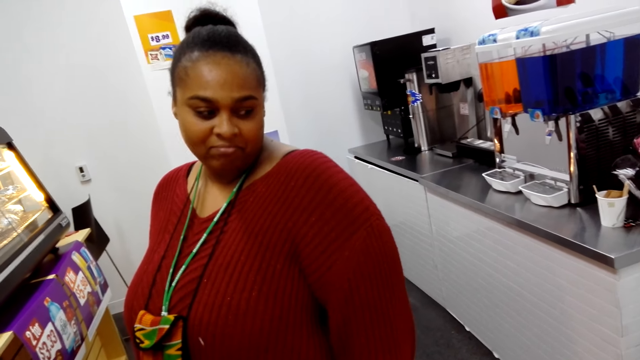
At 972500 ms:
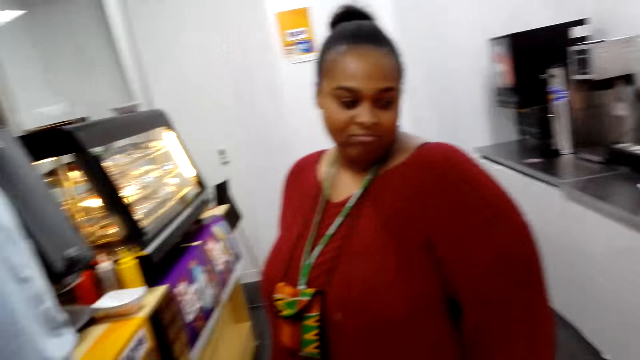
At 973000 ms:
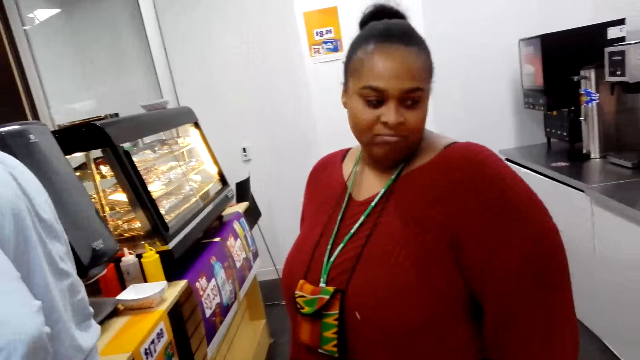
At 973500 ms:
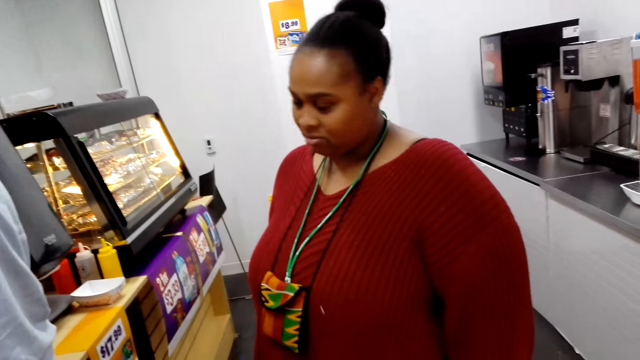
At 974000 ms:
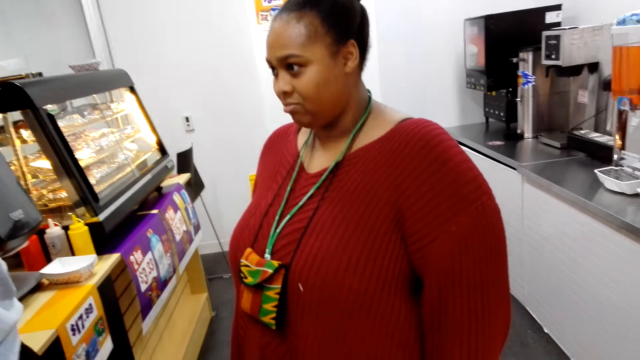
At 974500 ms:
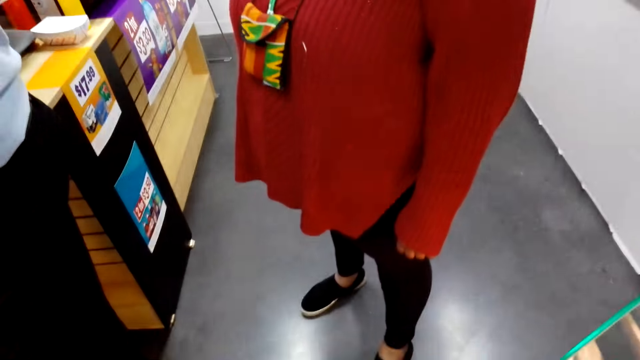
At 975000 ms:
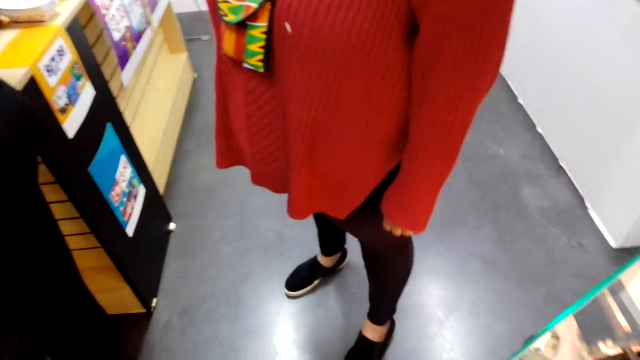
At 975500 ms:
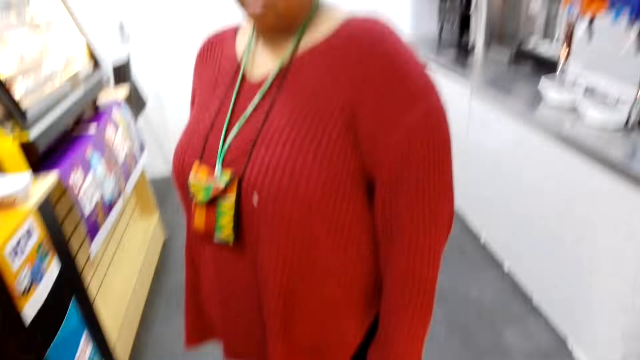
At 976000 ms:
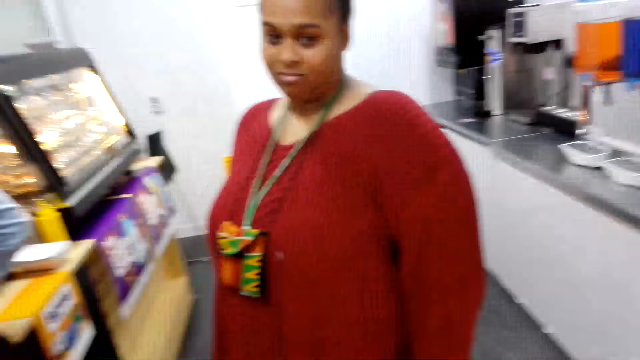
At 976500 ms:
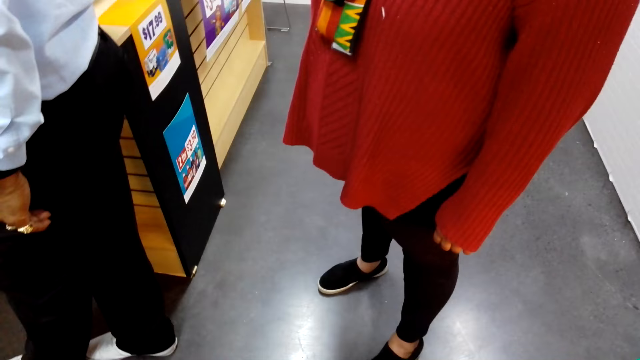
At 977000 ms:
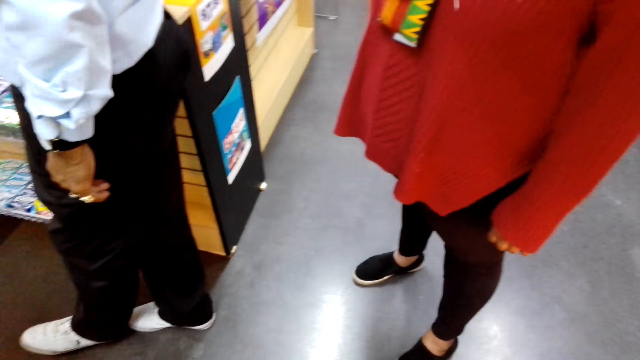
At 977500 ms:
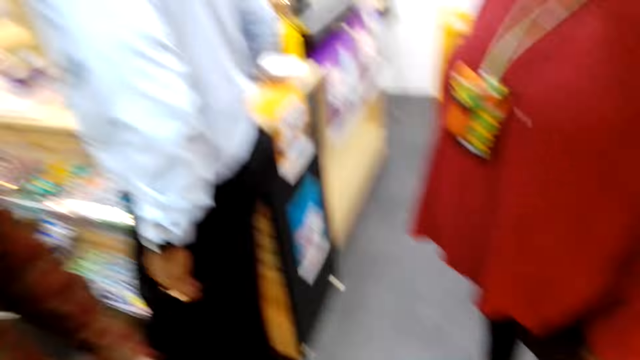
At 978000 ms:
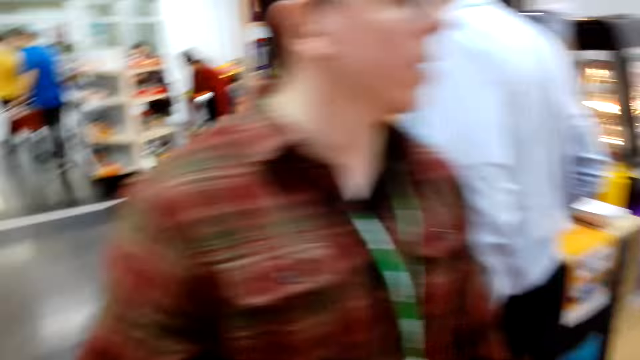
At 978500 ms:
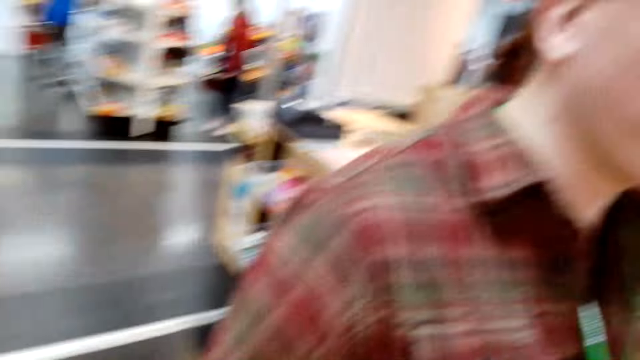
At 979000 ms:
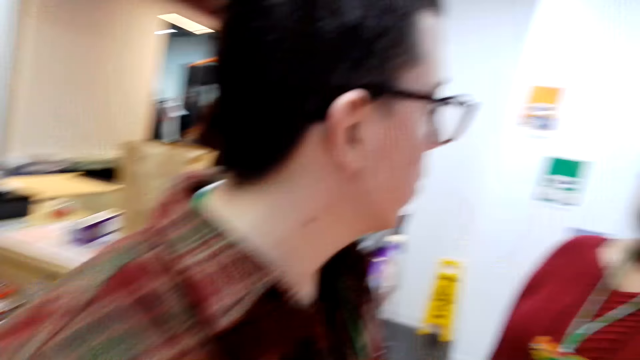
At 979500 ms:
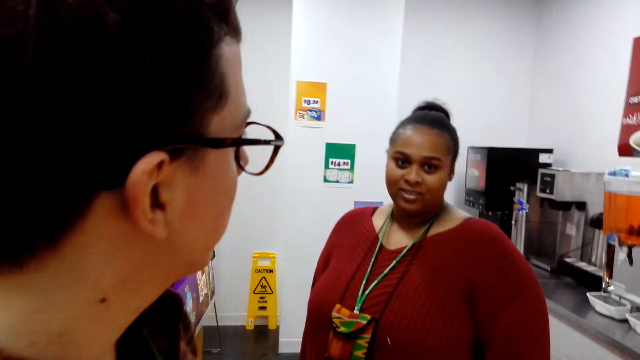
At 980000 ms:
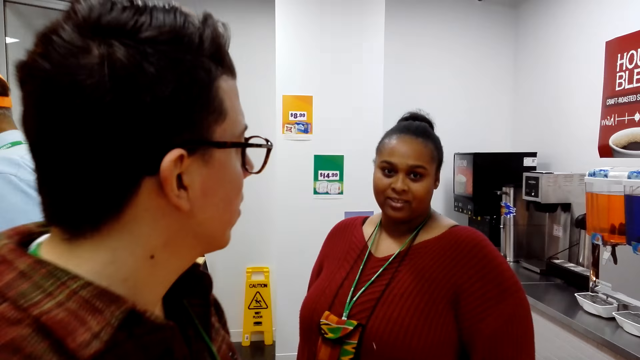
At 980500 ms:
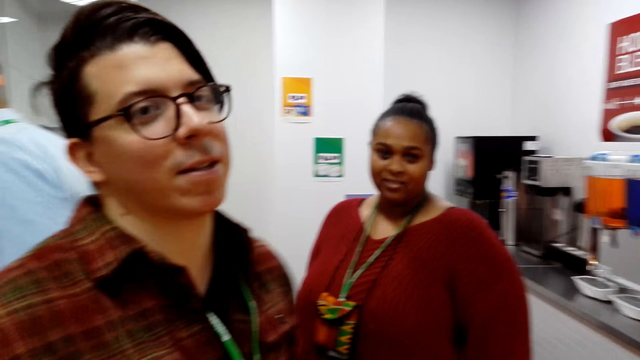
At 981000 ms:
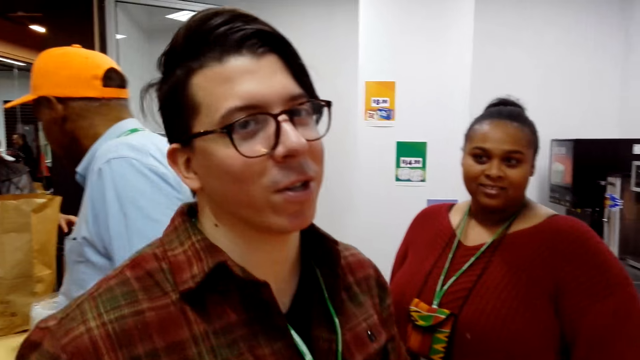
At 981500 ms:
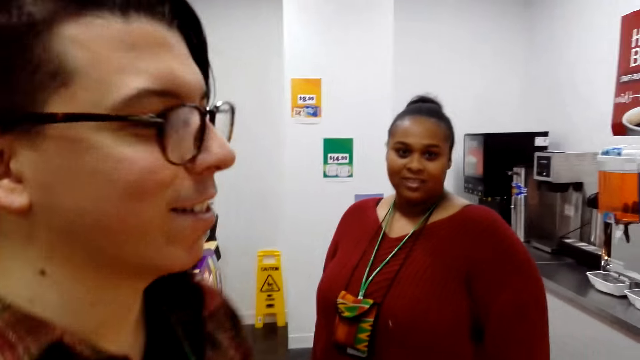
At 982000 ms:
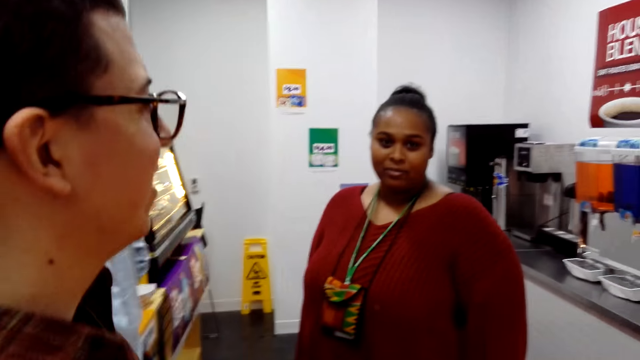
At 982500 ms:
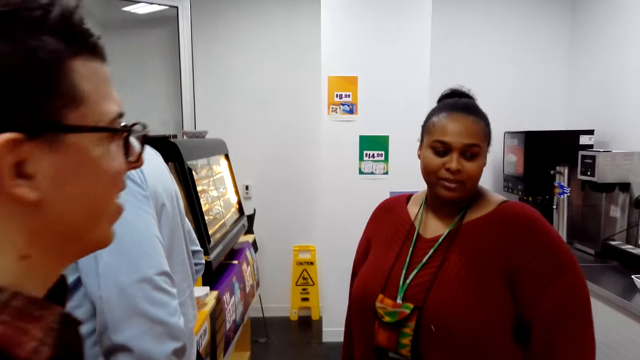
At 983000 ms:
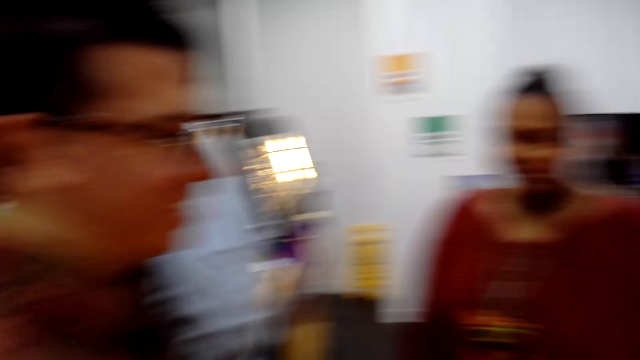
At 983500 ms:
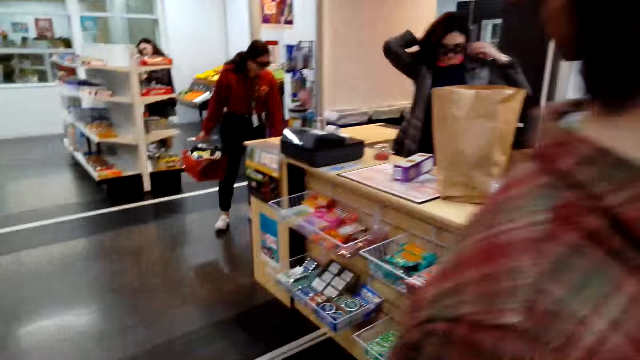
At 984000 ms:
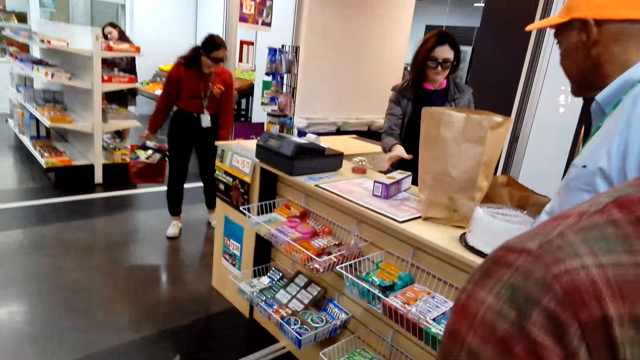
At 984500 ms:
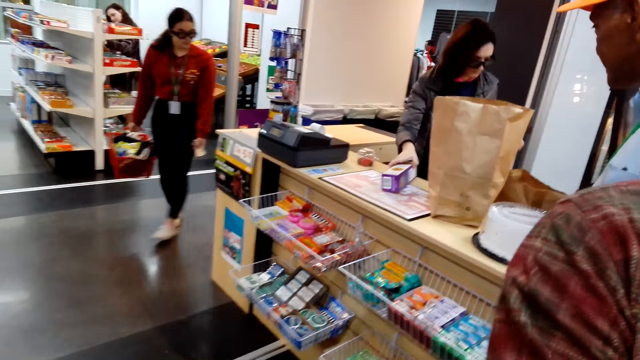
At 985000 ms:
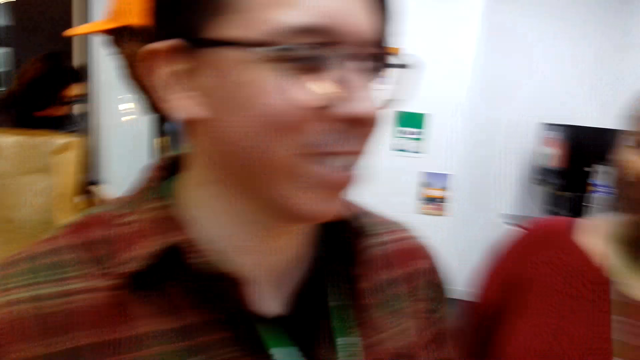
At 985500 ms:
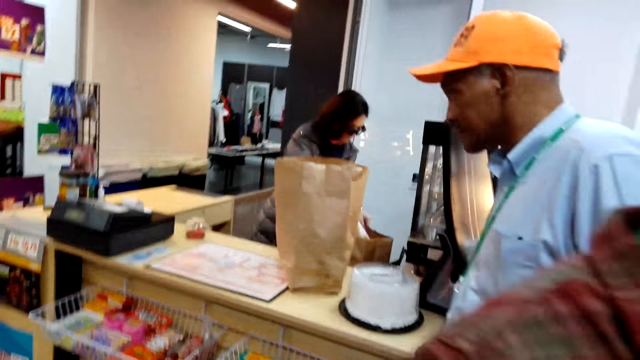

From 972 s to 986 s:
The camera wearer converses with a man.

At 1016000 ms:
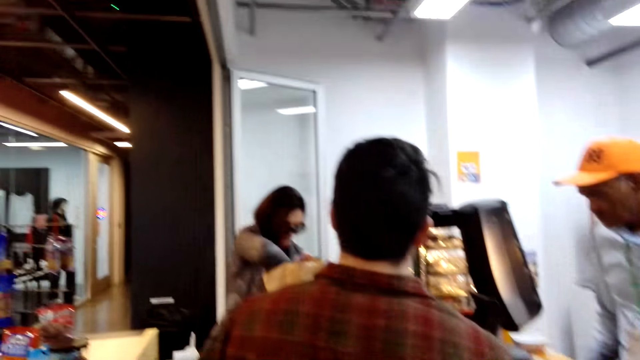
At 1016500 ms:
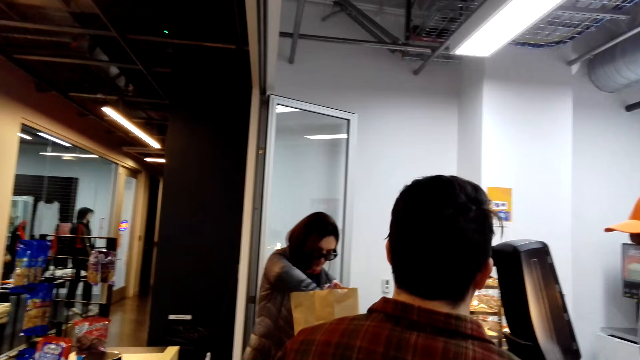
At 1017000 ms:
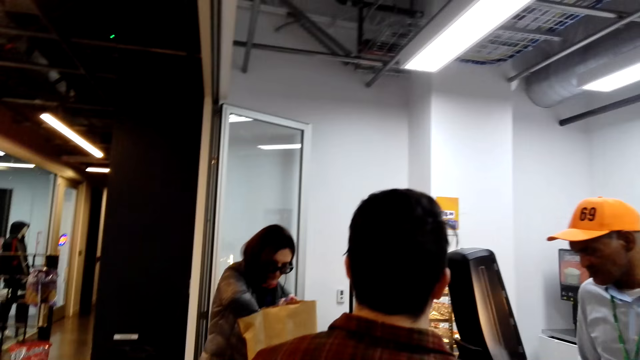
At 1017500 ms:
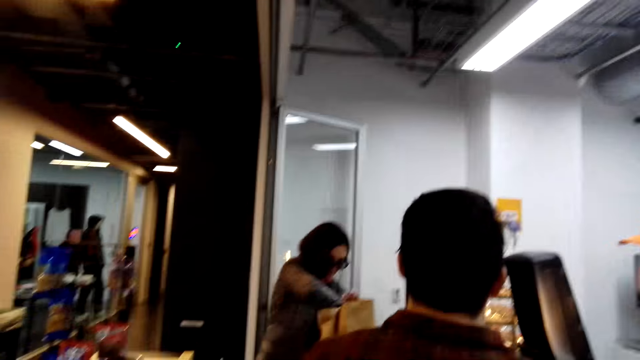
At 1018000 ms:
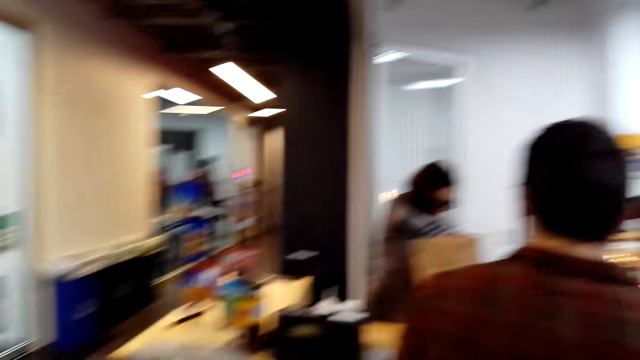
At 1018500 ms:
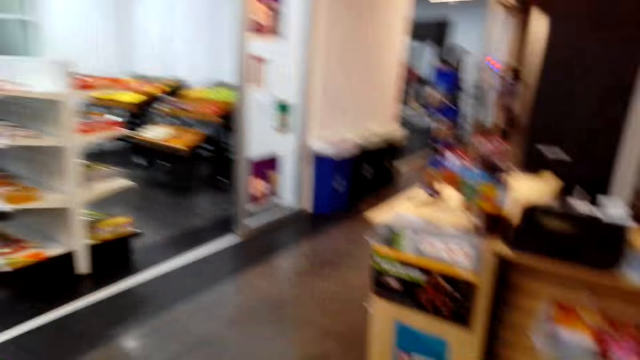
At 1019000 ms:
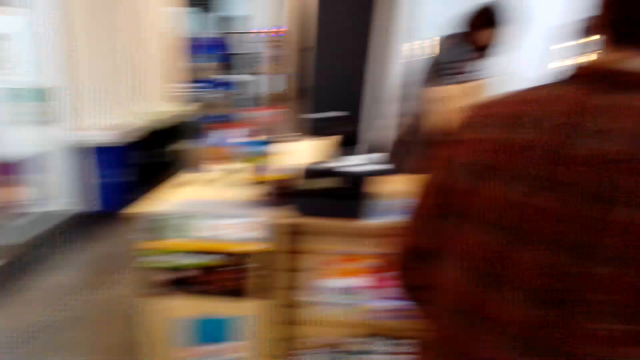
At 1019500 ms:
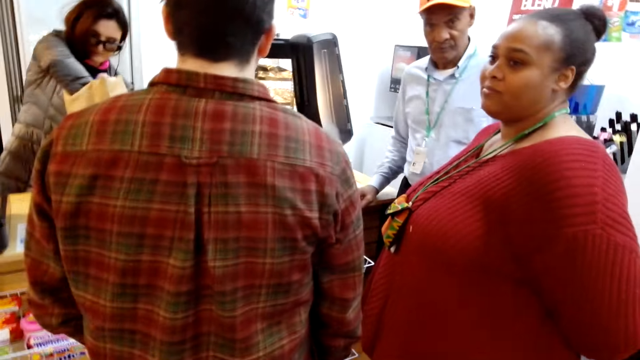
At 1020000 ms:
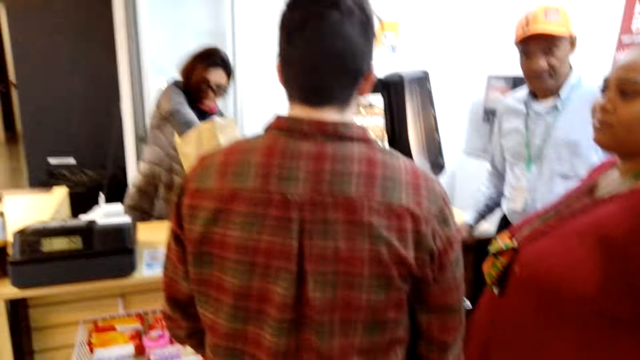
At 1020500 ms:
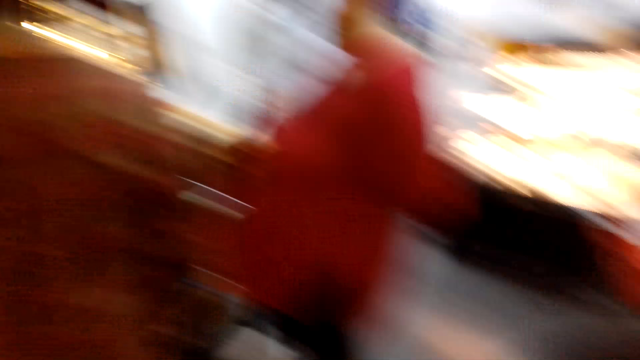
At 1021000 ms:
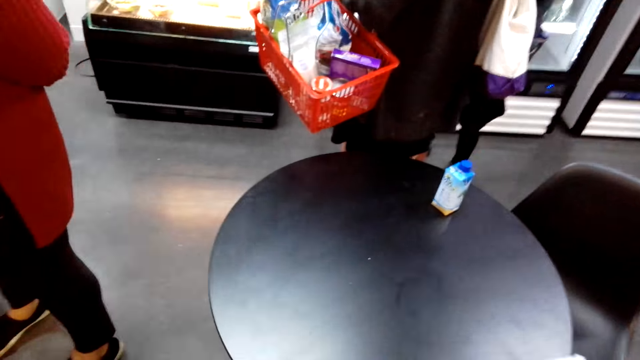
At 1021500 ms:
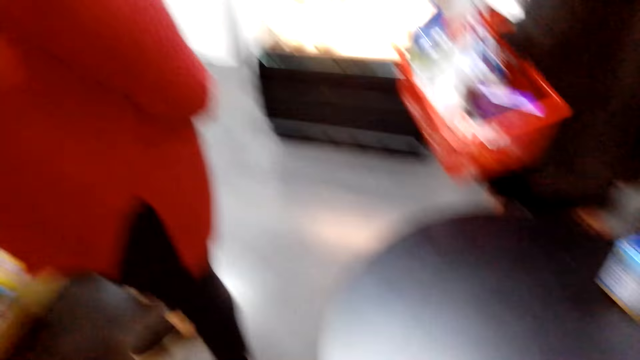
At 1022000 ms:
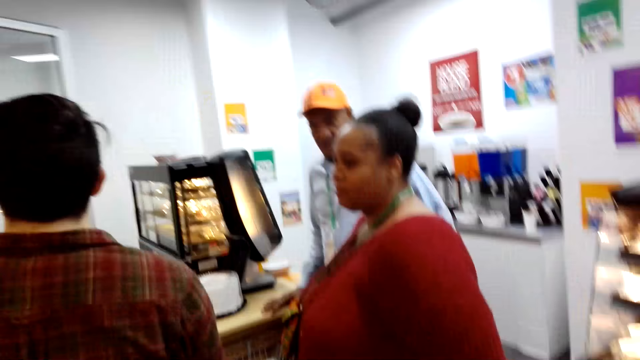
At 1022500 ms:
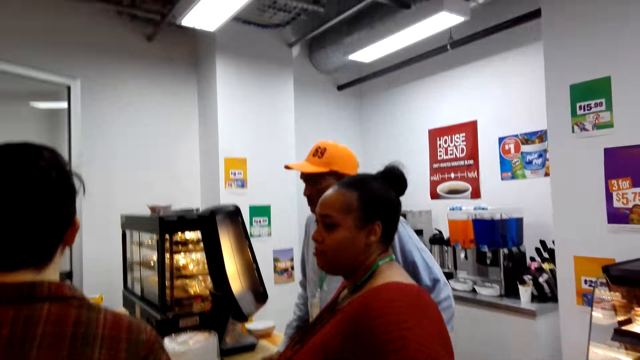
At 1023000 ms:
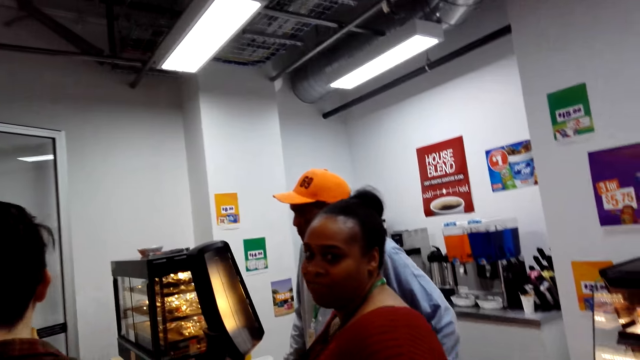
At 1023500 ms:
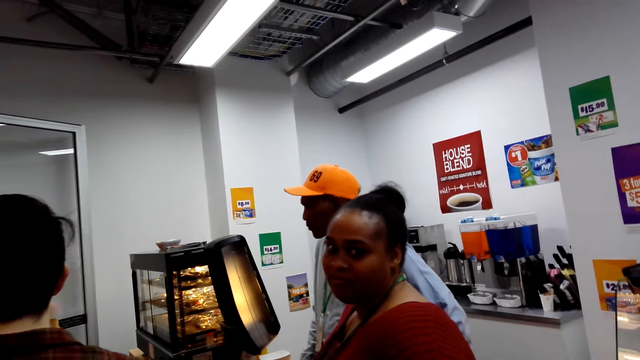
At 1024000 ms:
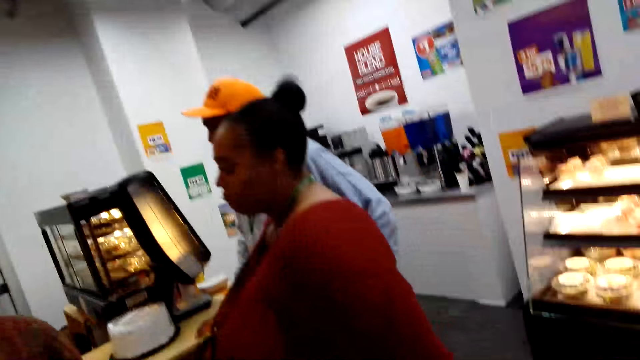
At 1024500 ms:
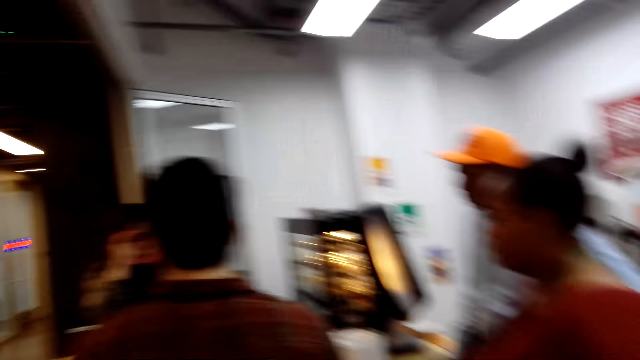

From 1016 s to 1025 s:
The camera wearer talks.
